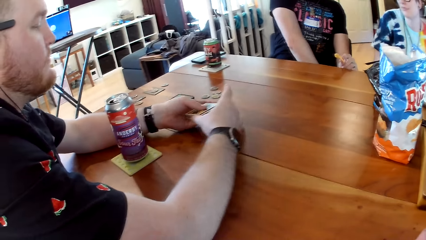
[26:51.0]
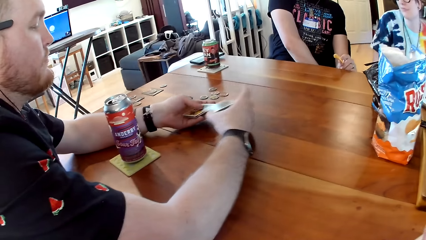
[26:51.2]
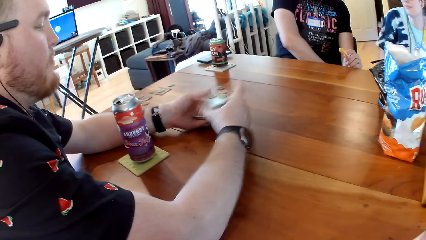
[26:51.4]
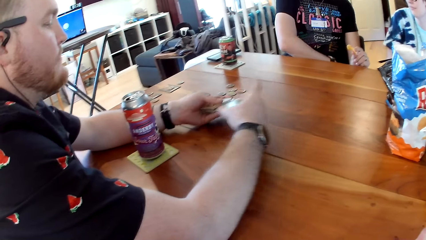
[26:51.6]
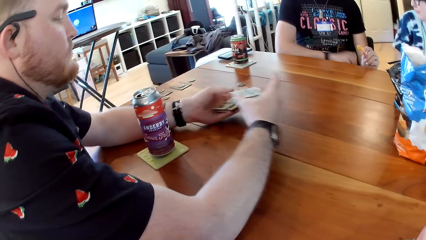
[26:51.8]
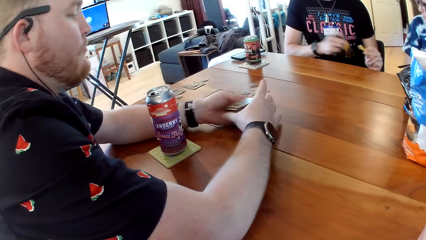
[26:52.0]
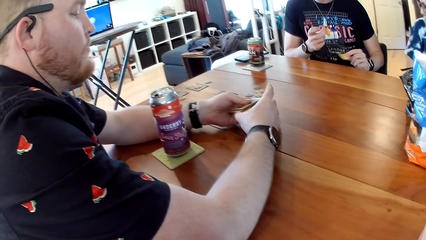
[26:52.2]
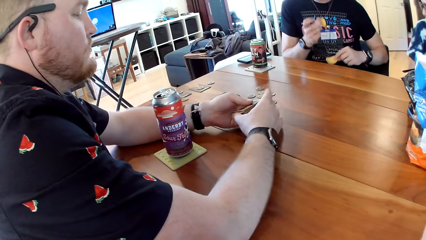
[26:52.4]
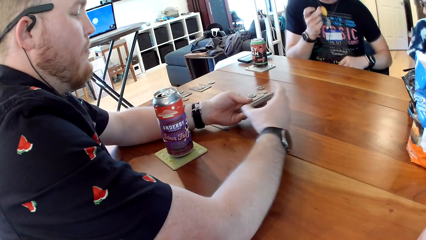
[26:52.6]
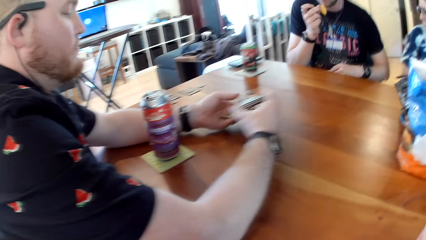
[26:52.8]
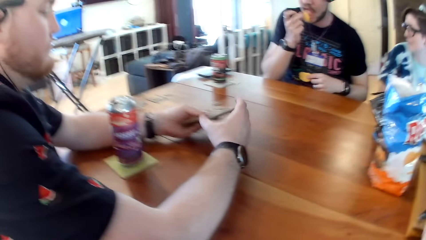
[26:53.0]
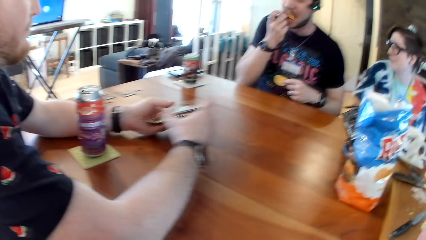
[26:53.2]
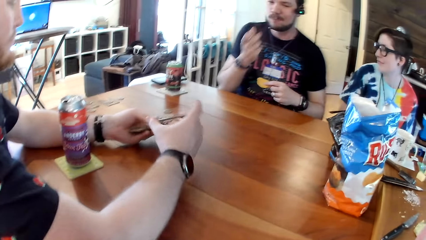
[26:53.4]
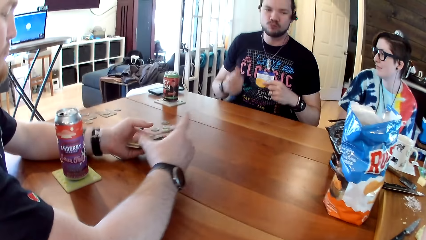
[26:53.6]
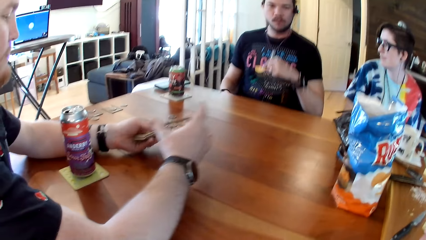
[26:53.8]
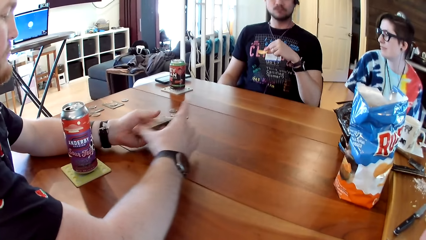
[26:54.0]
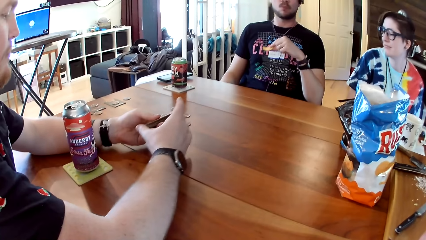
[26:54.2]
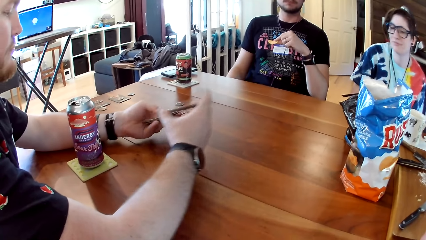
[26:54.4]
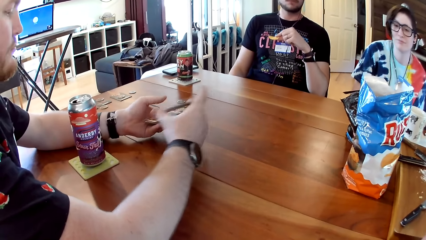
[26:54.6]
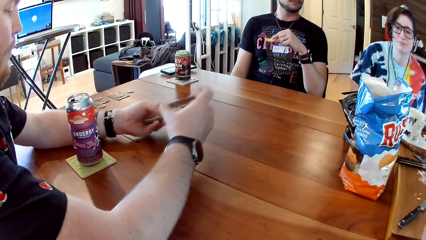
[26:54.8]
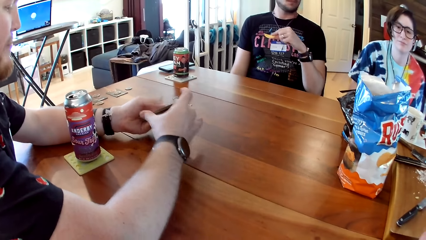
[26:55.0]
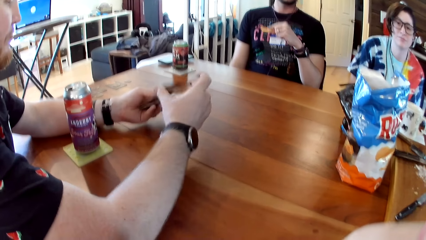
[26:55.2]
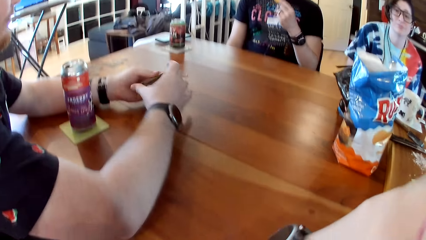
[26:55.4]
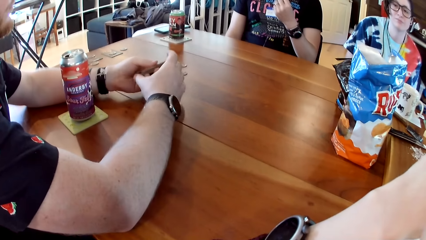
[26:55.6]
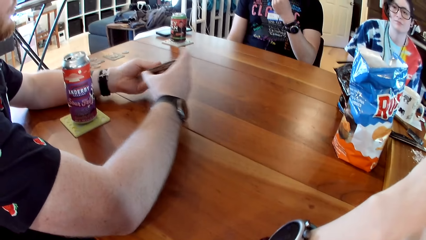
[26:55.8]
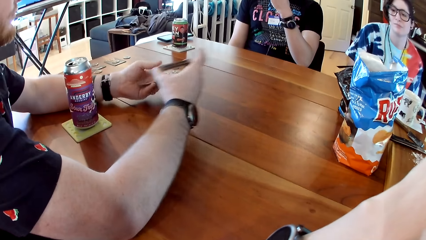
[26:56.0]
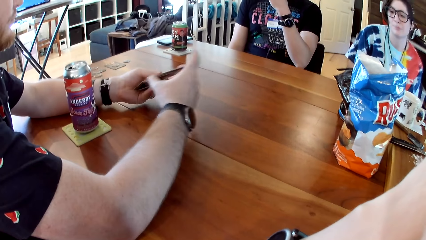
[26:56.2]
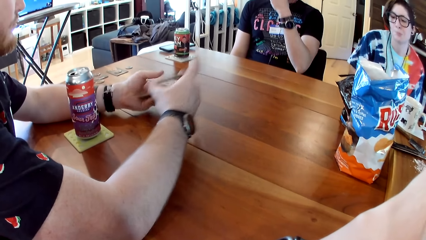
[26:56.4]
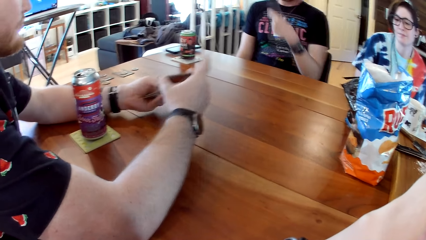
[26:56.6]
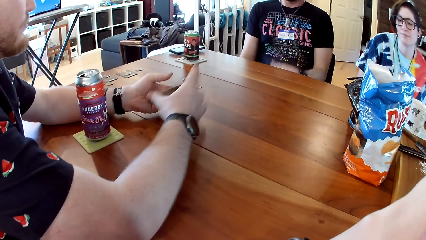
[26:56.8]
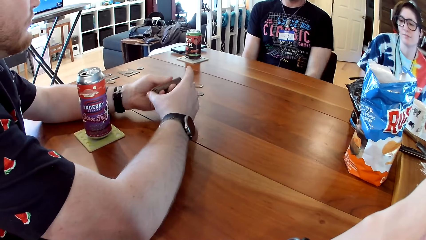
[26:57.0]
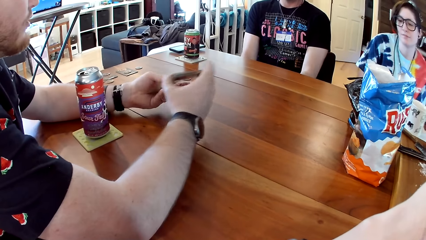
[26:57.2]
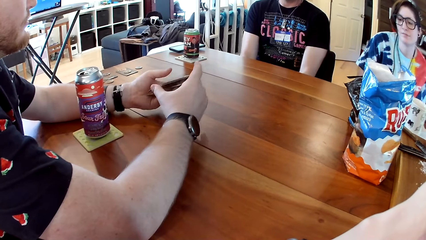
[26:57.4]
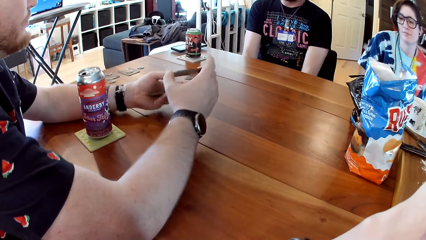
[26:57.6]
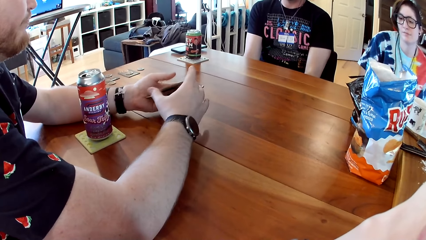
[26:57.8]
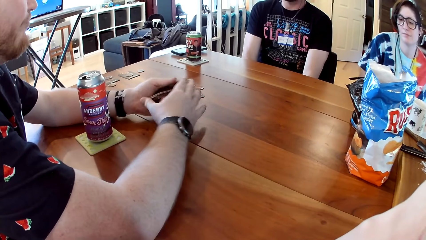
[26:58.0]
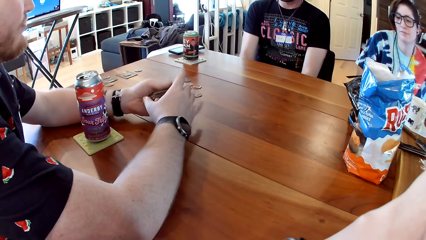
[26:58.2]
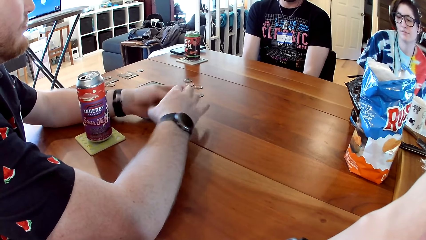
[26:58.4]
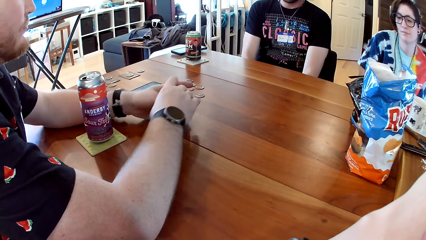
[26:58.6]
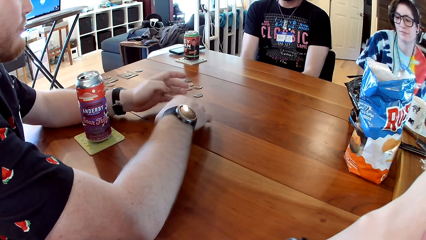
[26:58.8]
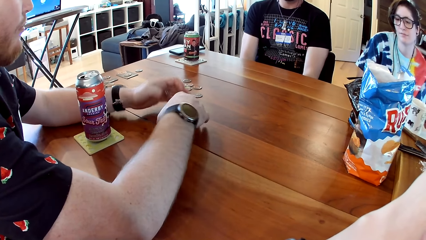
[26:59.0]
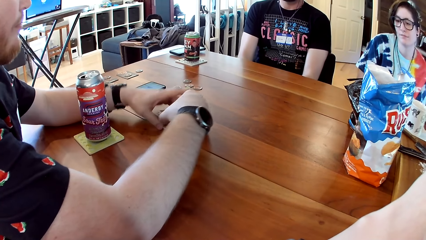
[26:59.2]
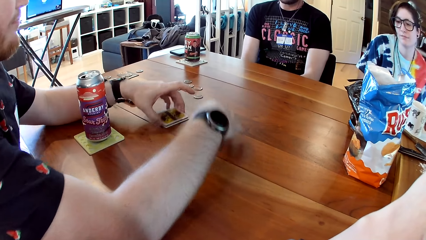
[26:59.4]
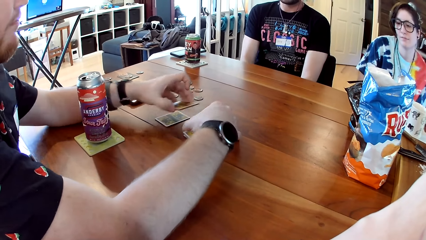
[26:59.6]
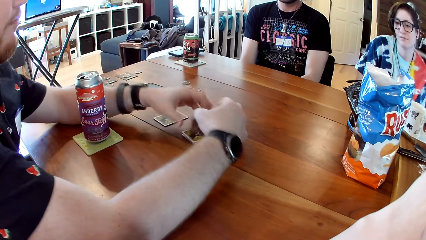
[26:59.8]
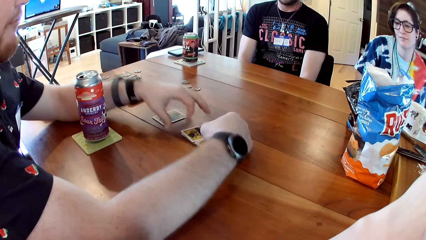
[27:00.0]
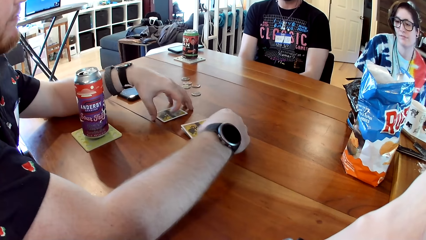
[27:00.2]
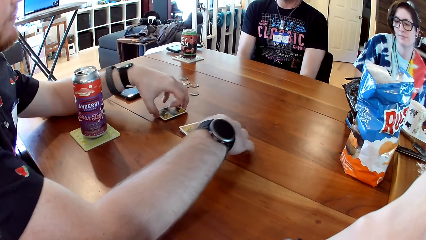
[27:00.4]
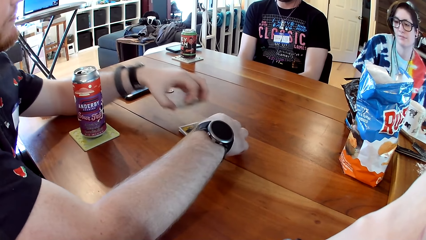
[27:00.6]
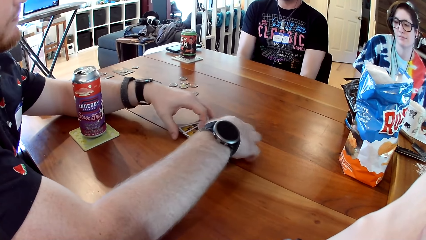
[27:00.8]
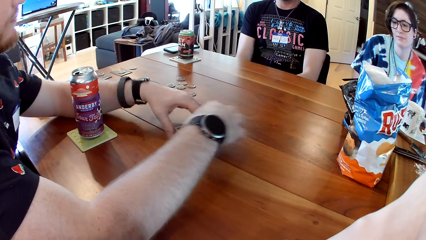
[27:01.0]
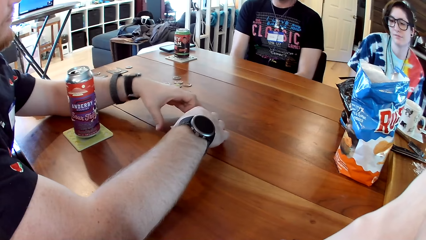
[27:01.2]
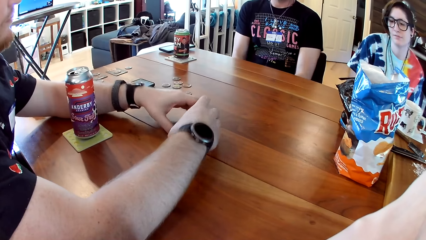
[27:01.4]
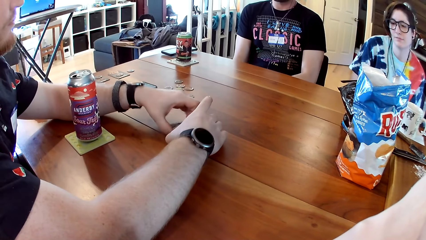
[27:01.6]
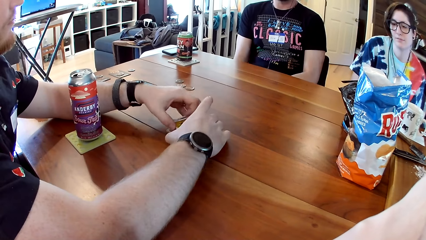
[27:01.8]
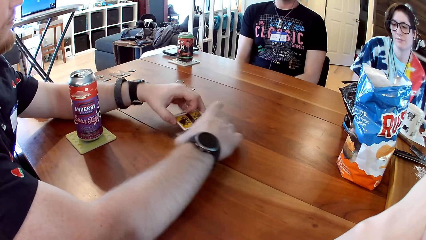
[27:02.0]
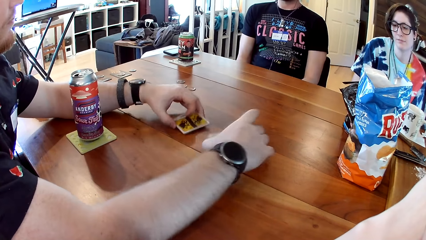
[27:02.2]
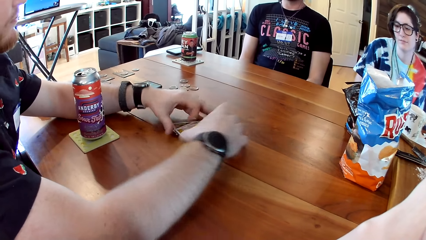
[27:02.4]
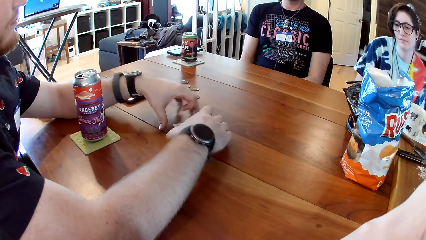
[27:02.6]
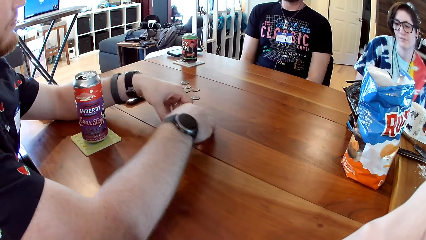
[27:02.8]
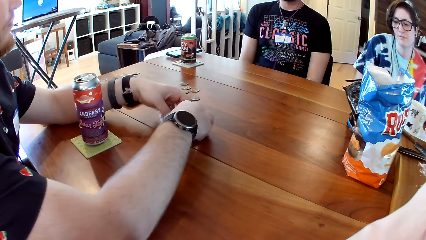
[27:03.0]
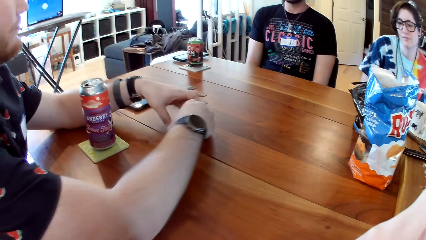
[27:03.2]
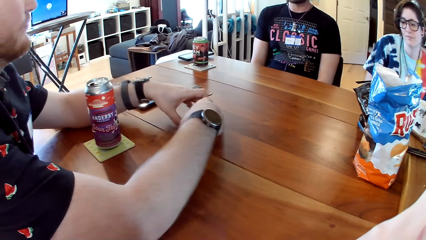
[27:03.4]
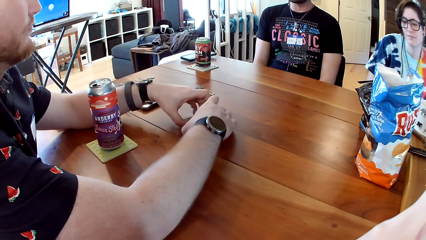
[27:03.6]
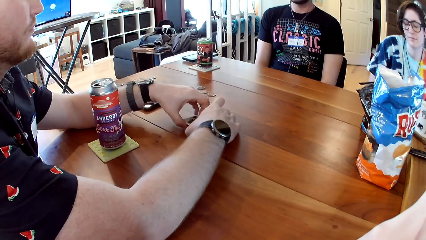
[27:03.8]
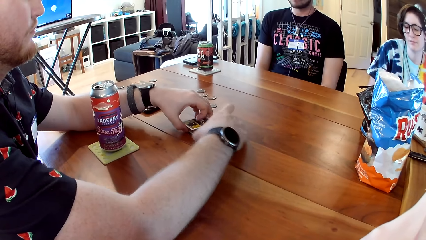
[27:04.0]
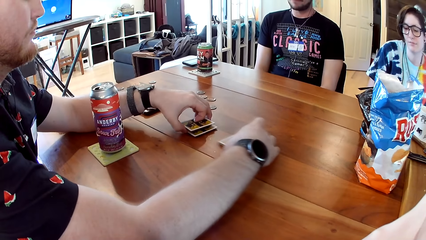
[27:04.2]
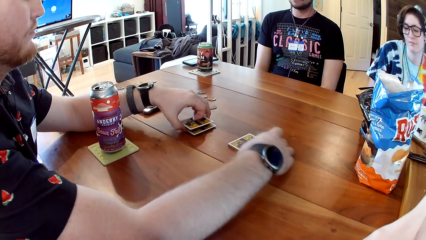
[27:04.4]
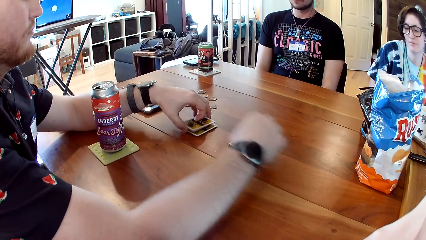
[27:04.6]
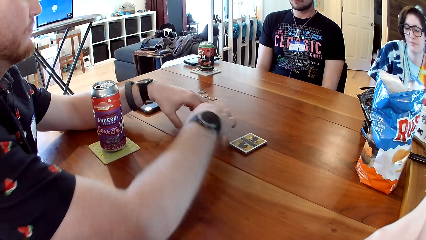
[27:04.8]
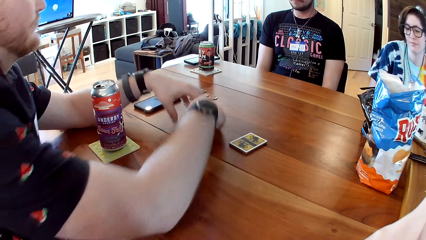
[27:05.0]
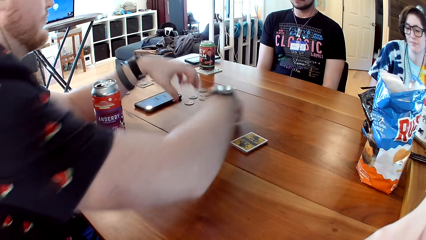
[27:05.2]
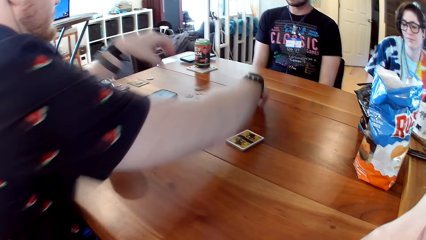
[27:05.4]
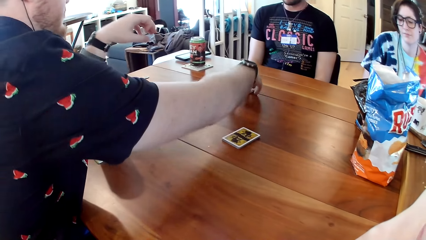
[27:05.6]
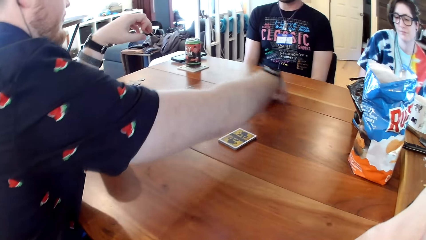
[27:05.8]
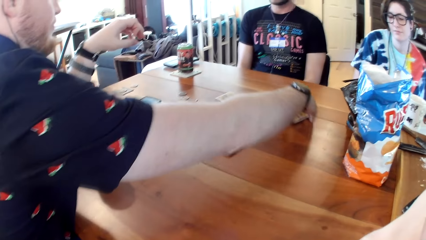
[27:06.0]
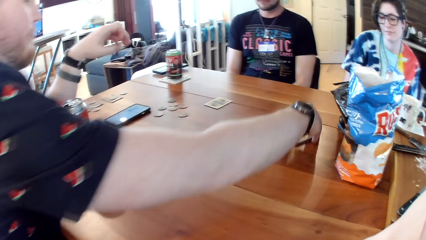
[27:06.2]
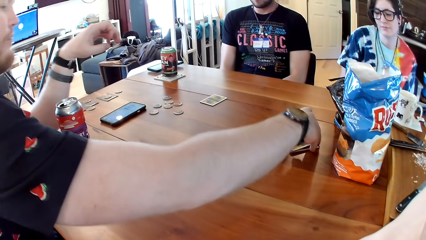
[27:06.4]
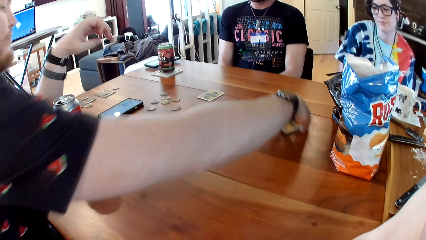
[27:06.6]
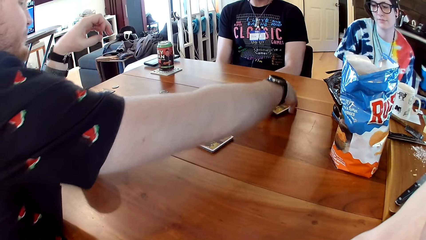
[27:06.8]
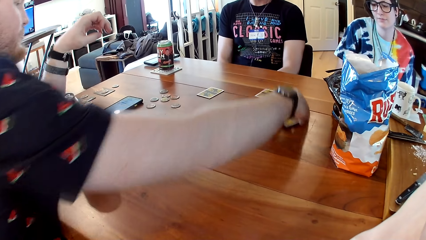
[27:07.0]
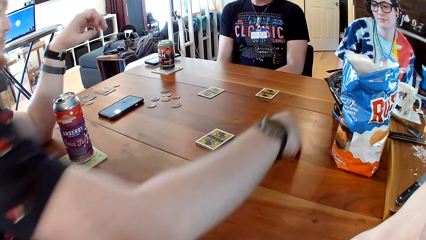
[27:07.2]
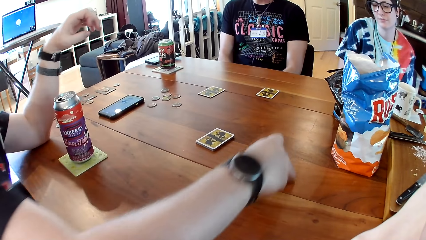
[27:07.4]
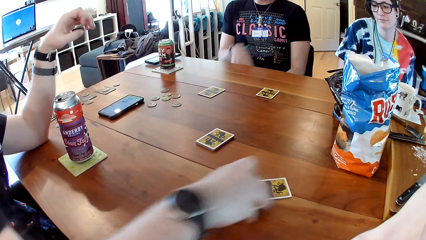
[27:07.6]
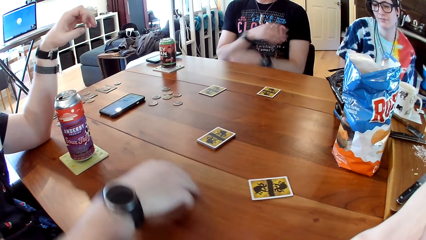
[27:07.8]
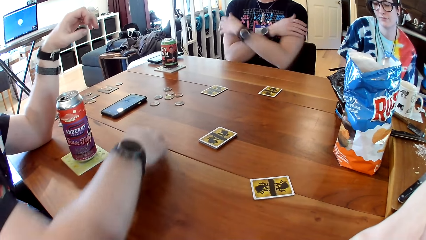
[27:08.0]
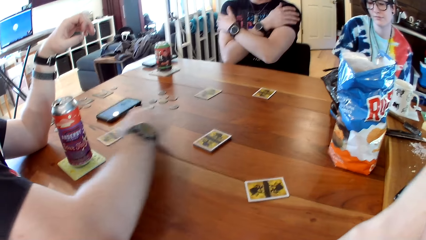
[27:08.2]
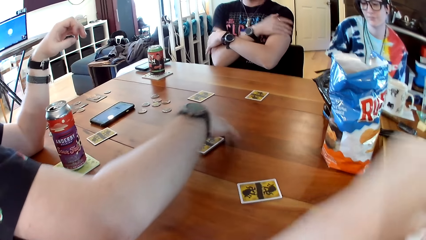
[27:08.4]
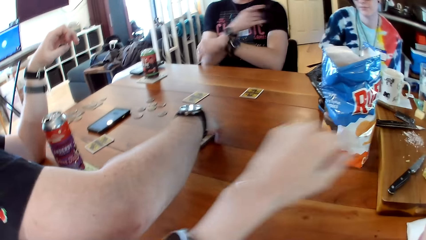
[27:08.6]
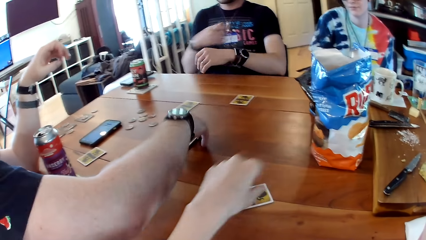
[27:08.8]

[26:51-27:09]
A man puts the biscuit in his right hand into his mouth. He puts the biscuit in his left hand into his mouth. Another man reshuffles the cards. He arranges the cards on the table. He arranges the cards on the table with his right hand. He distributes the cards.
